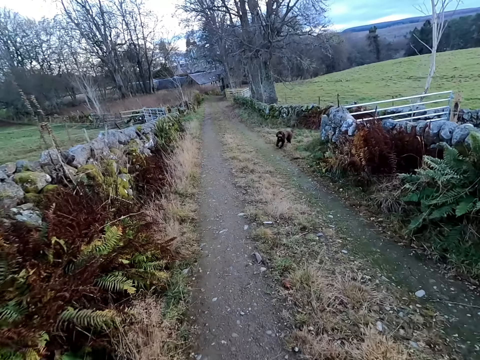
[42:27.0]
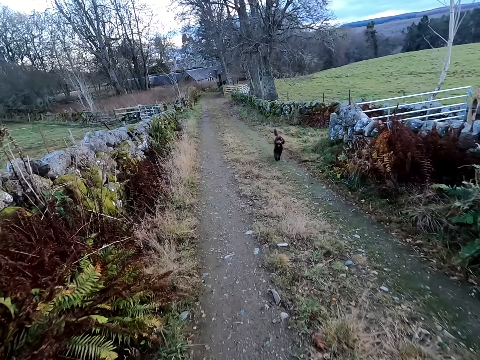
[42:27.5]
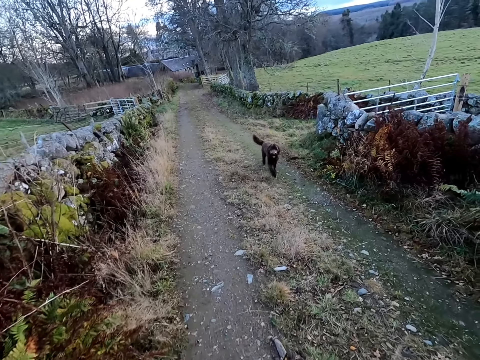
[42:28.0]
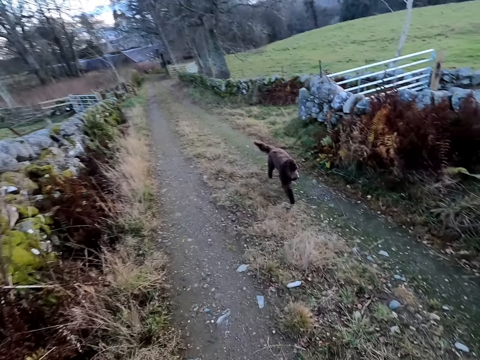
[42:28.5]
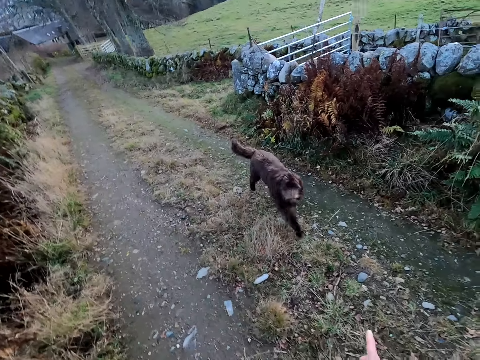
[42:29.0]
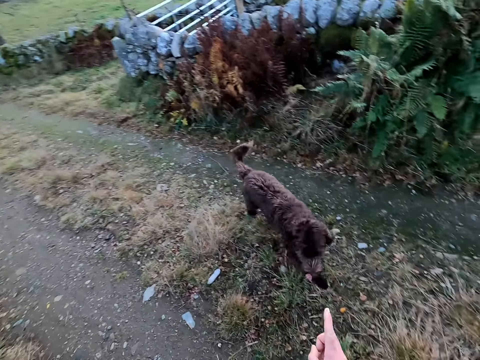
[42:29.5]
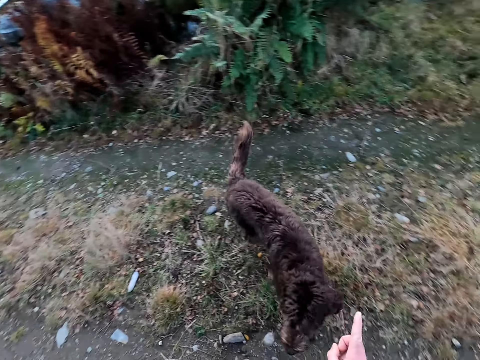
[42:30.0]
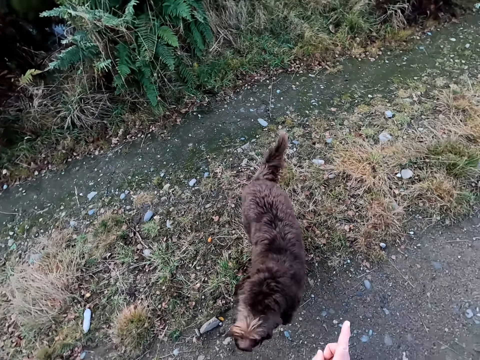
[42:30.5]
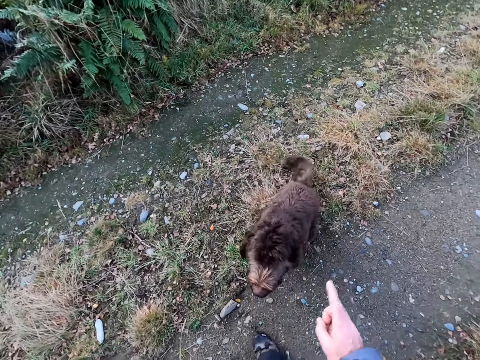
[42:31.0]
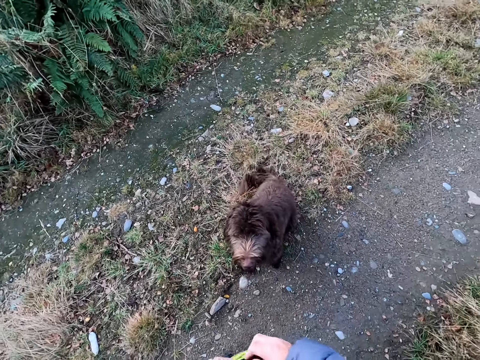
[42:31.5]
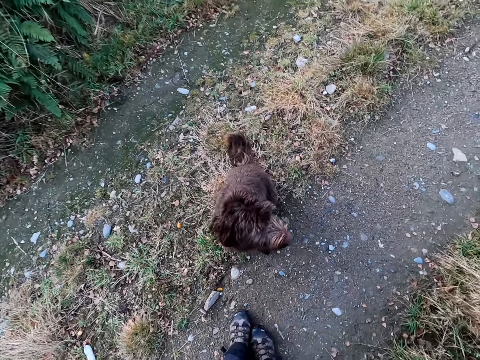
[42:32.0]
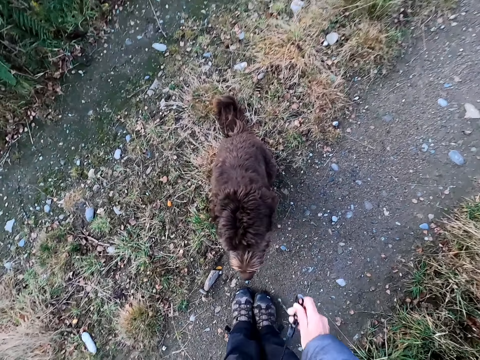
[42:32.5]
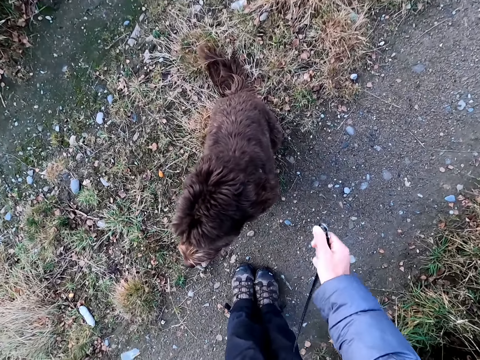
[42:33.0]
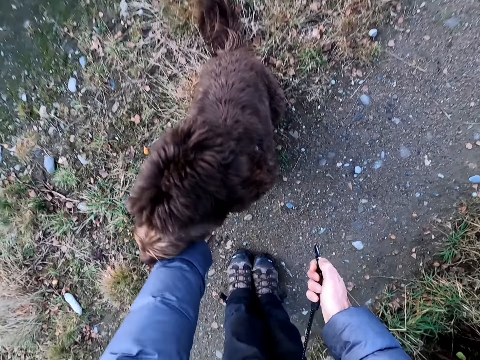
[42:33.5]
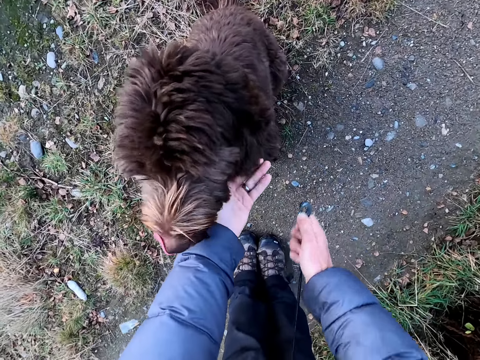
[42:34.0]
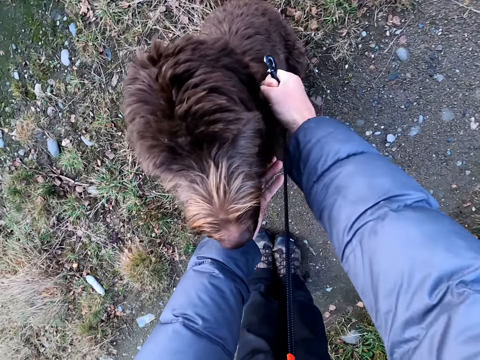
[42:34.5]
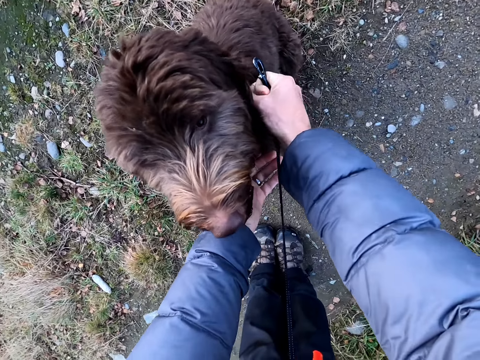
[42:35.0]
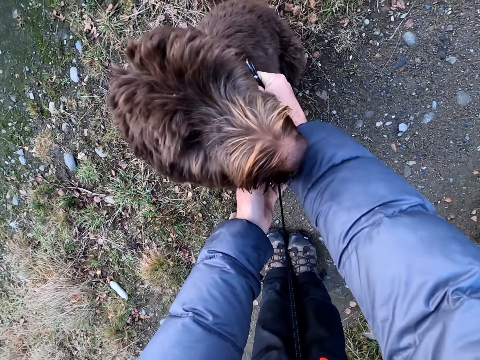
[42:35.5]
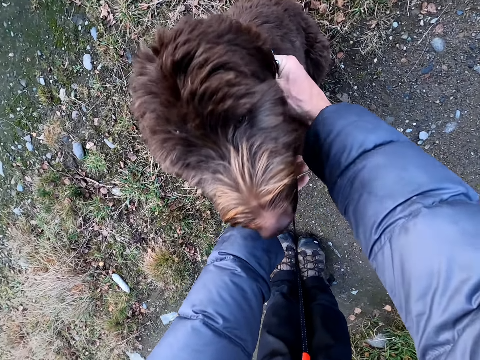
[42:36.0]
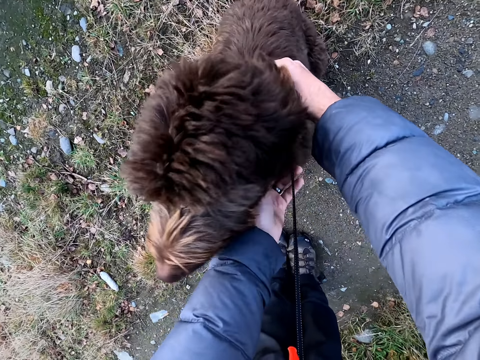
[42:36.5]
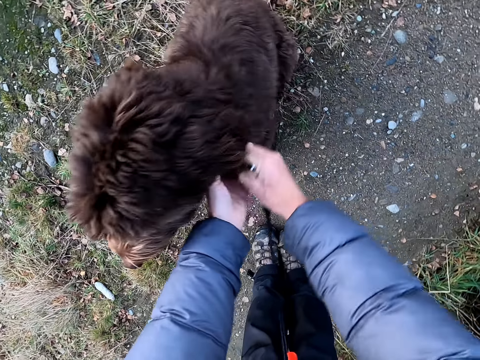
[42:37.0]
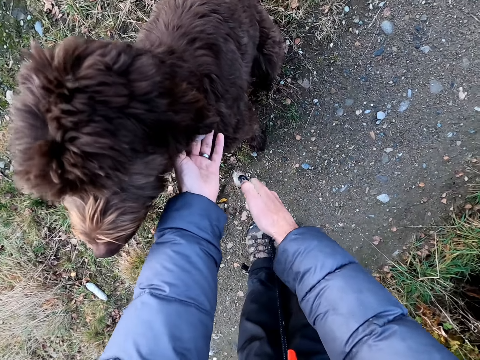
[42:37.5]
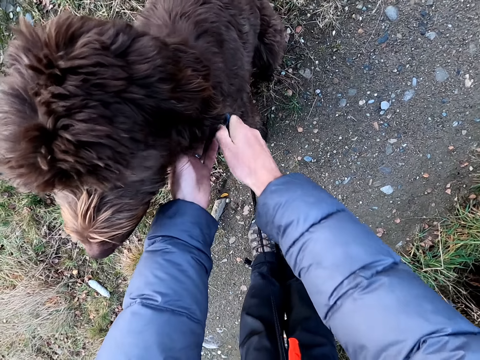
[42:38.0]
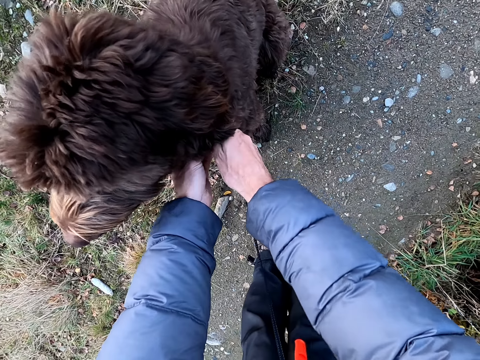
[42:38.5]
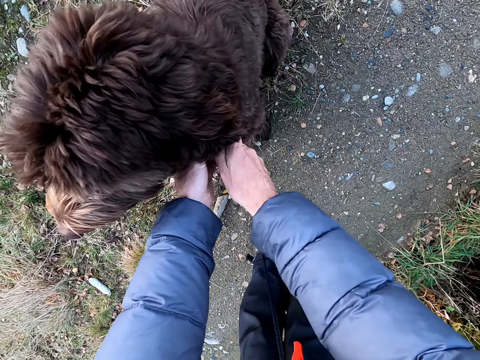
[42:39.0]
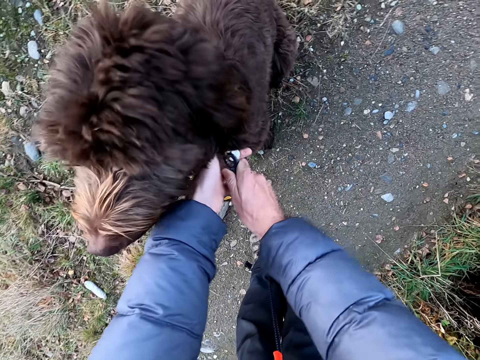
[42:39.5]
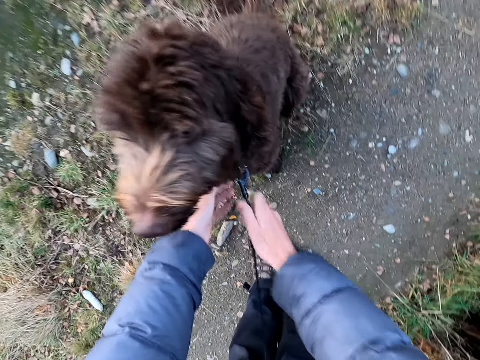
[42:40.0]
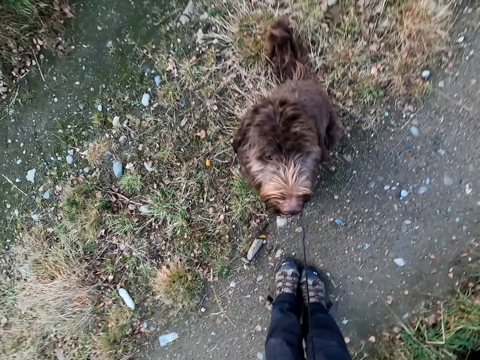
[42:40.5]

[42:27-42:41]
The dog walks to the camera wearer. The camera wearer instructs the dog to sit. They touch the dog. They hook the chain on the dog's neck with both hands.

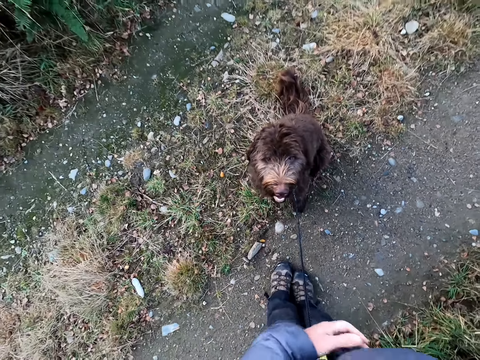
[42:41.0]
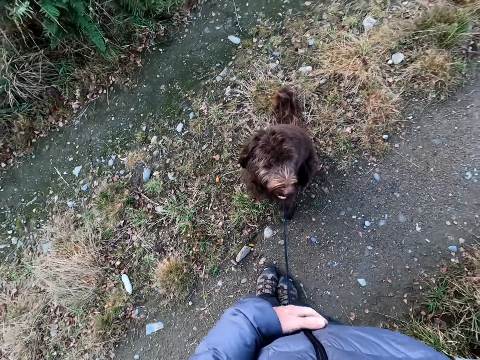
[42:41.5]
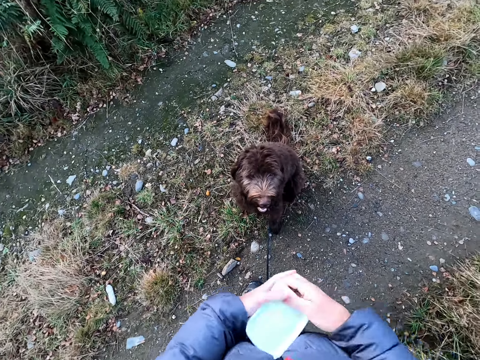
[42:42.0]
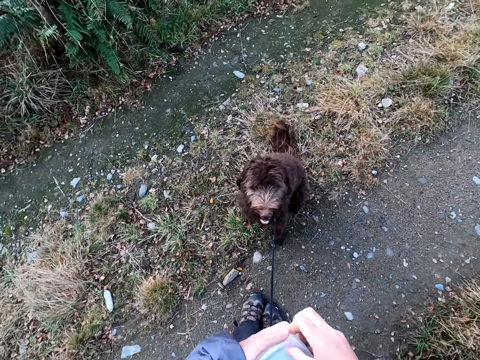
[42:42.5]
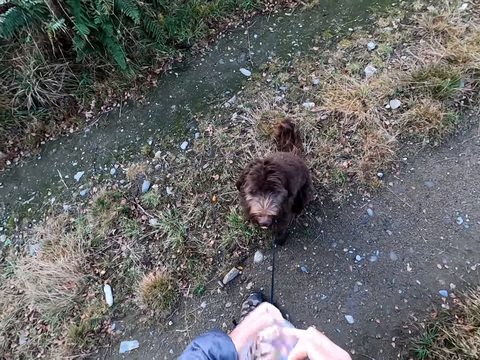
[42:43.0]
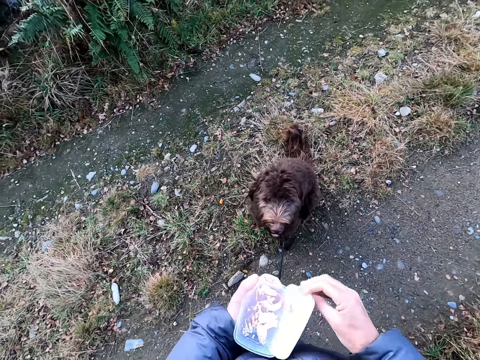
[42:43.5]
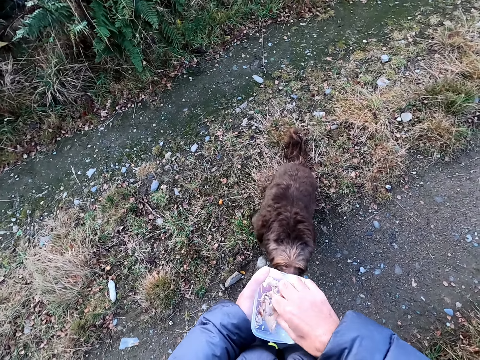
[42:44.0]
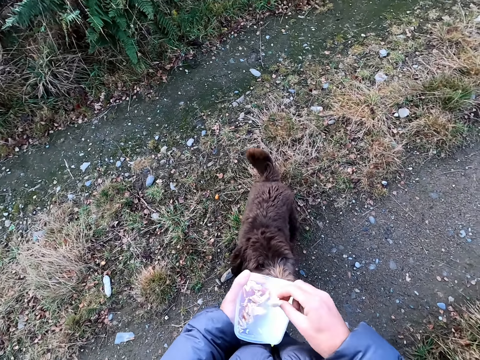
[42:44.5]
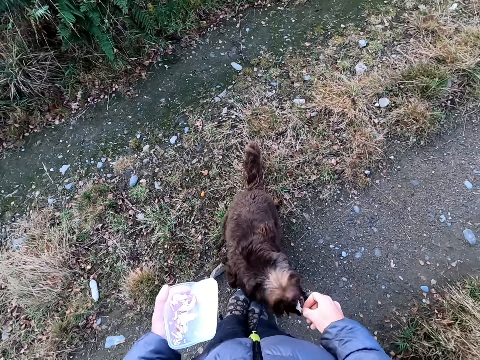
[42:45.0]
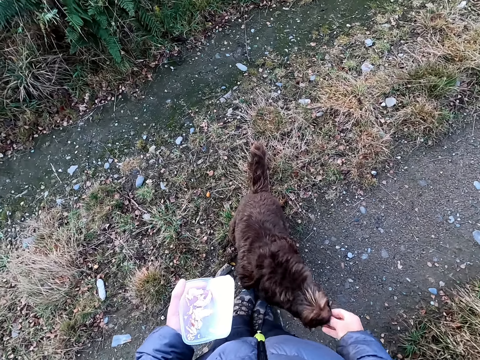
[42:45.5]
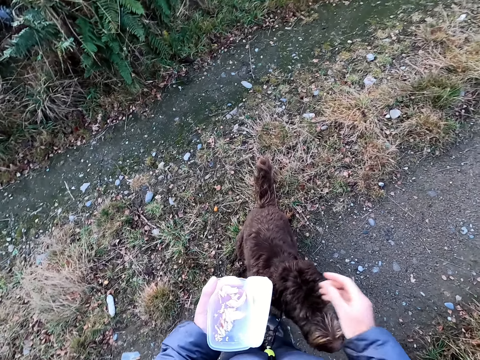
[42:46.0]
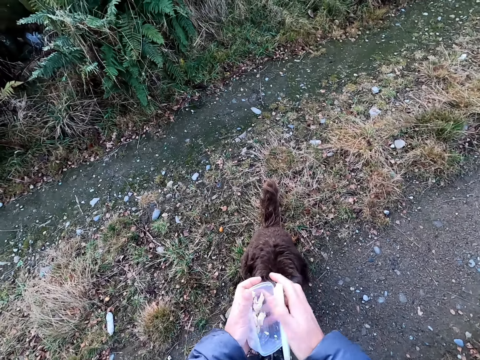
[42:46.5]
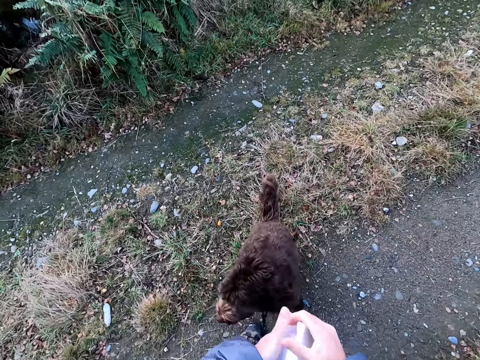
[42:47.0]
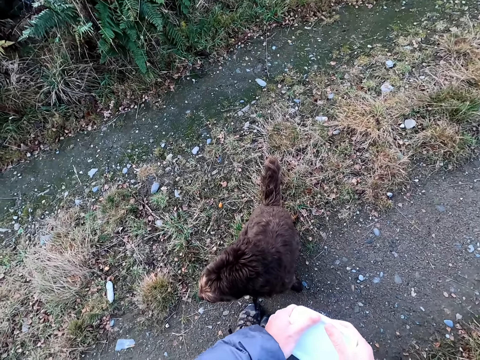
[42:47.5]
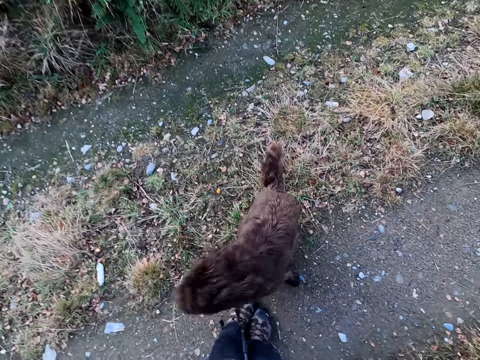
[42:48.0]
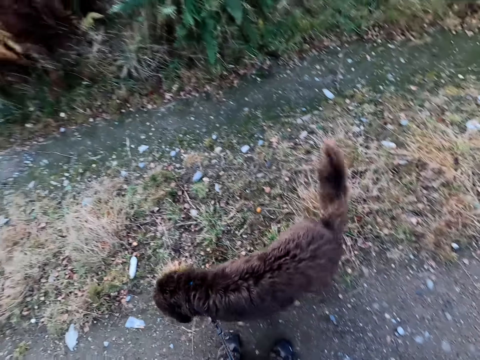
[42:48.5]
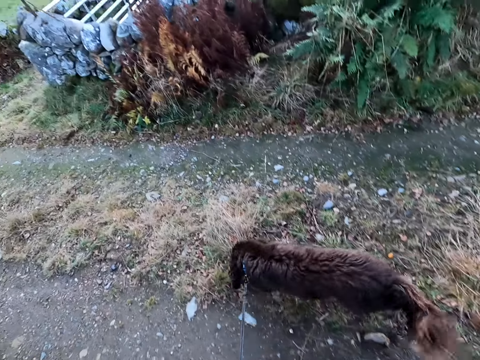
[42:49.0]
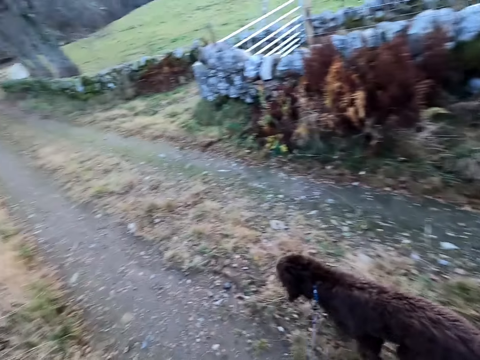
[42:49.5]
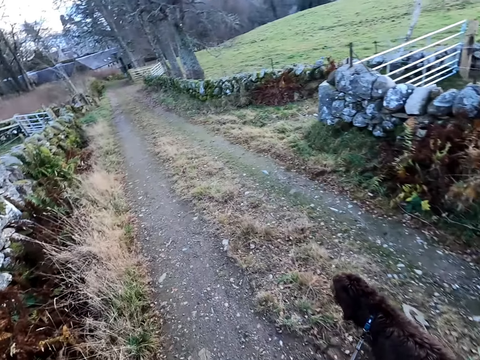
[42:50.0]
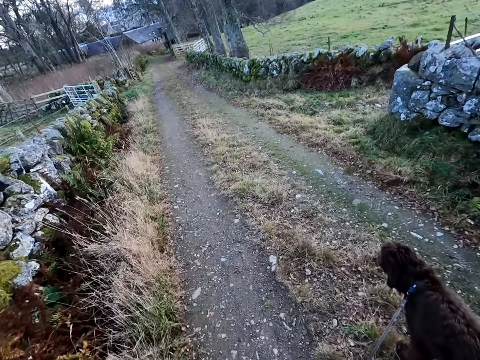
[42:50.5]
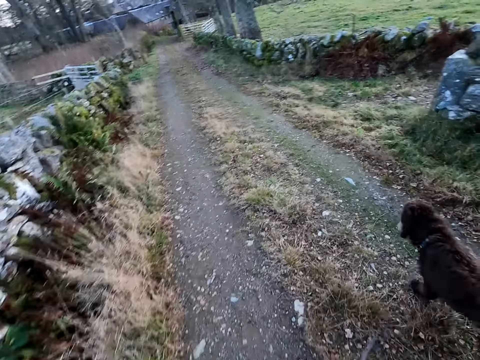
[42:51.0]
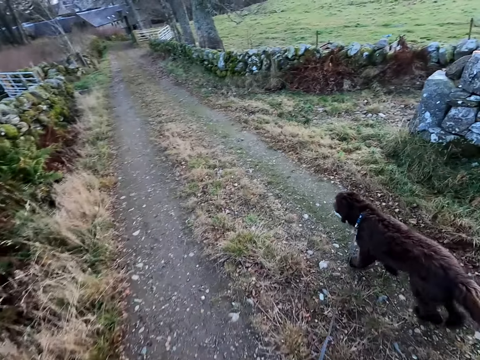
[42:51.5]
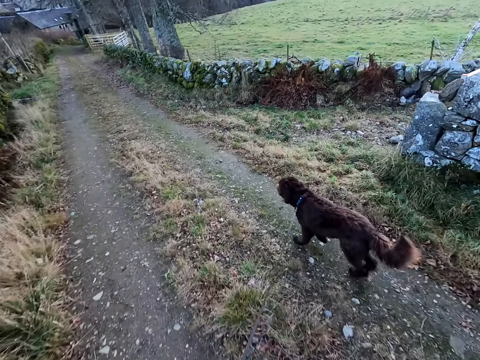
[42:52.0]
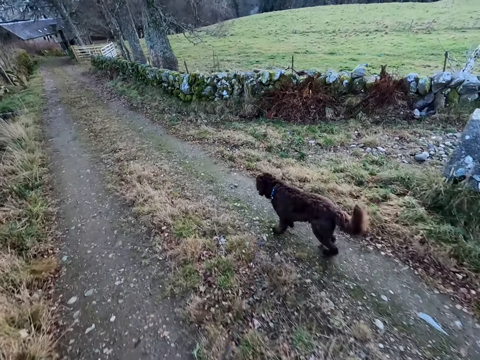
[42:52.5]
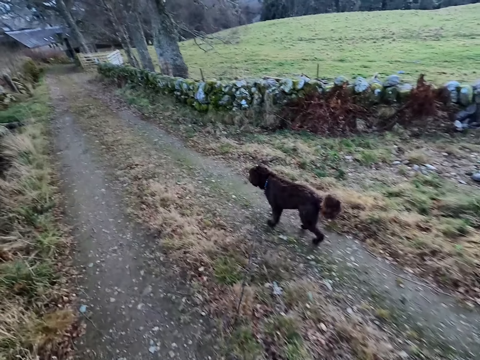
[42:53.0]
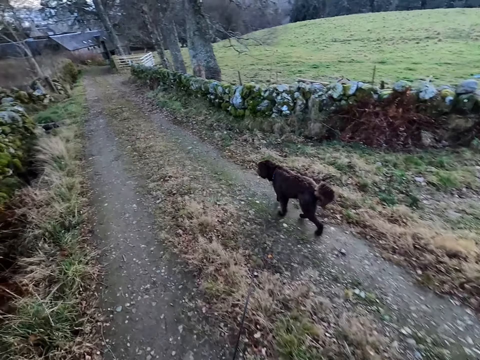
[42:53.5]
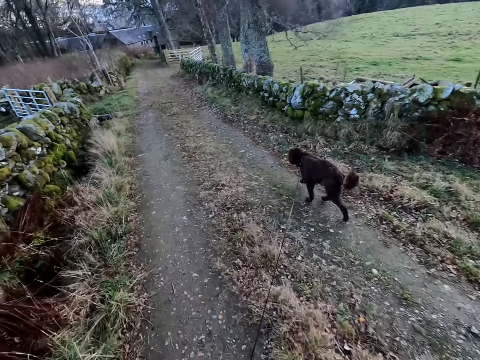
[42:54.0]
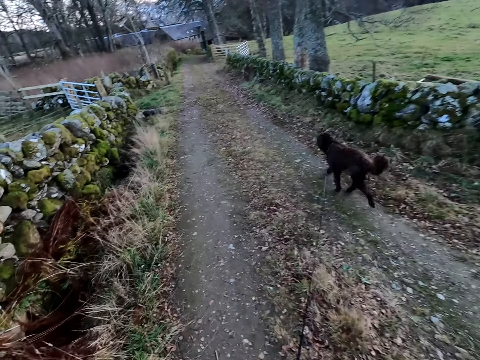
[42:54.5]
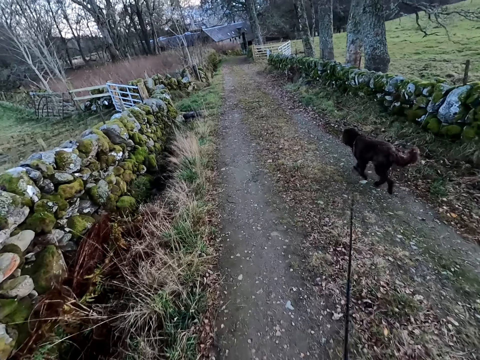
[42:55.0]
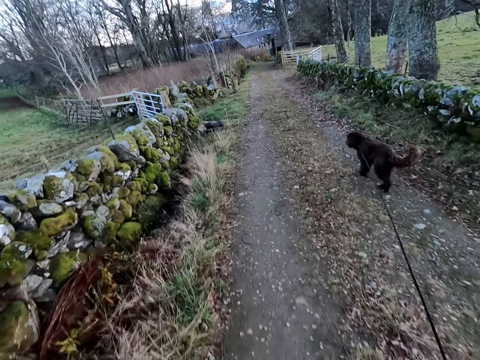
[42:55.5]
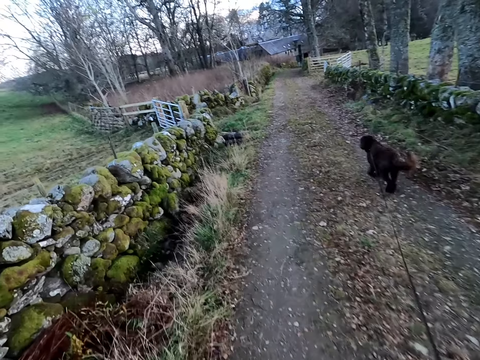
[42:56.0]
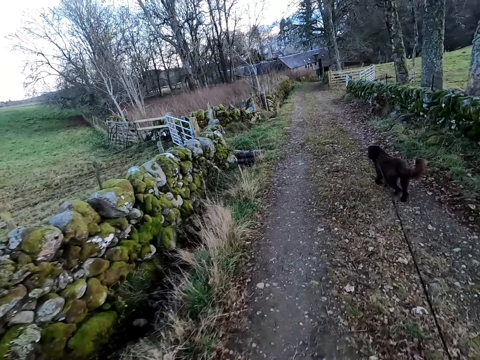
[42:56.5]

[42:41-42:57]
The camera wearer removes a treat from his jacket pocket with his right hand. He opens the treat with his right hand. He holds the lid of the treat with his left hand. He picks up a treat with his right hand. He gives the dog the treat with his right hand. He covers the treat with his right hand. He walks in the field. The dog walks in the field.
